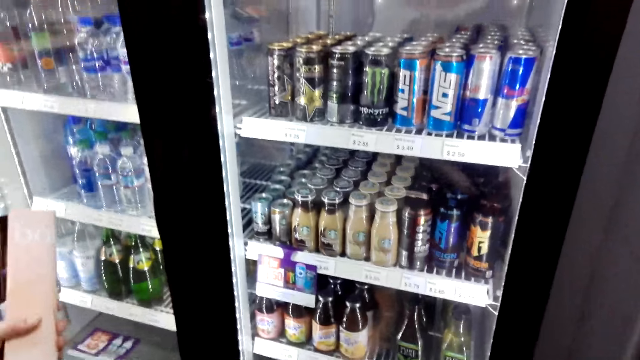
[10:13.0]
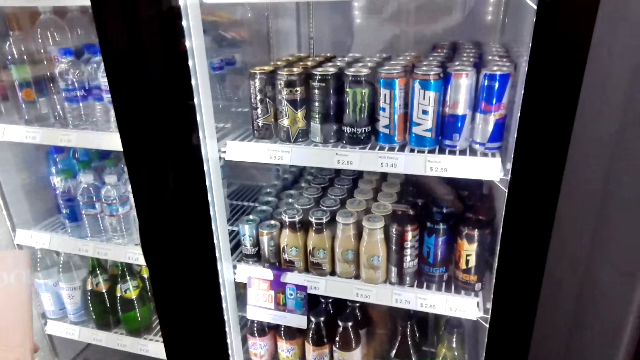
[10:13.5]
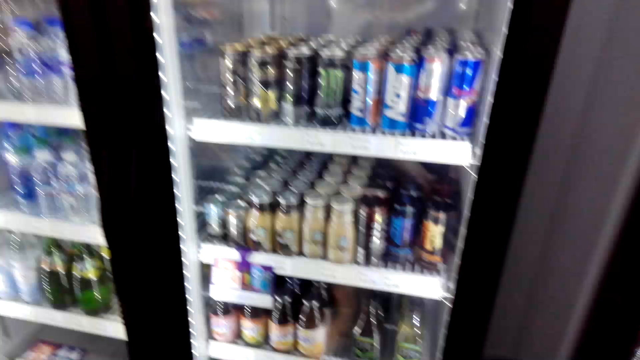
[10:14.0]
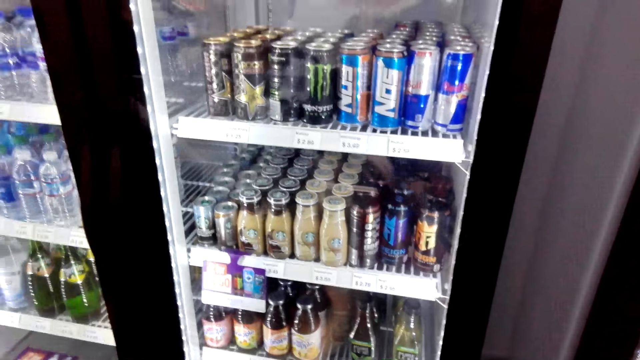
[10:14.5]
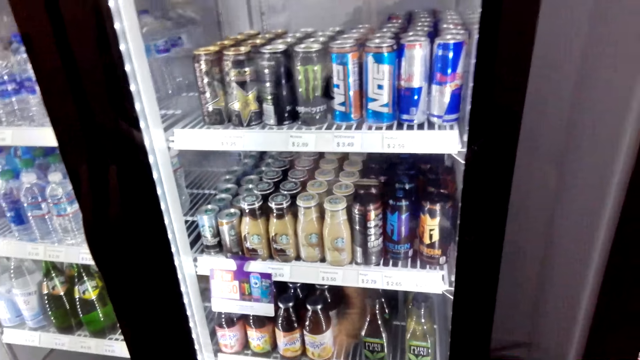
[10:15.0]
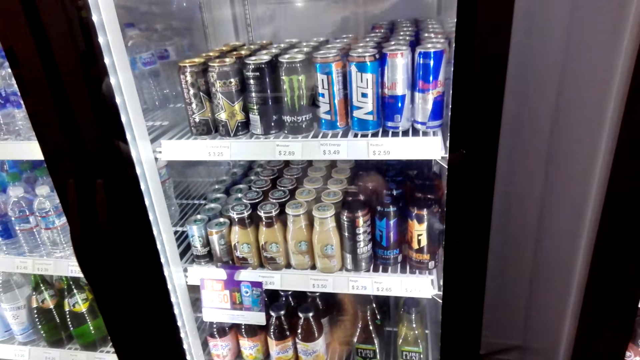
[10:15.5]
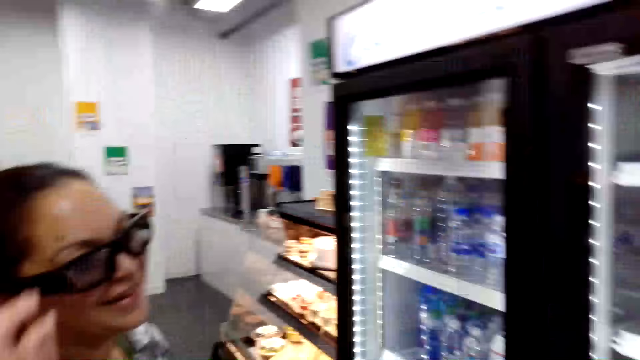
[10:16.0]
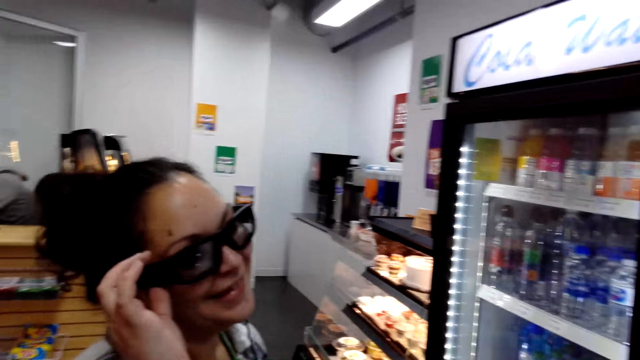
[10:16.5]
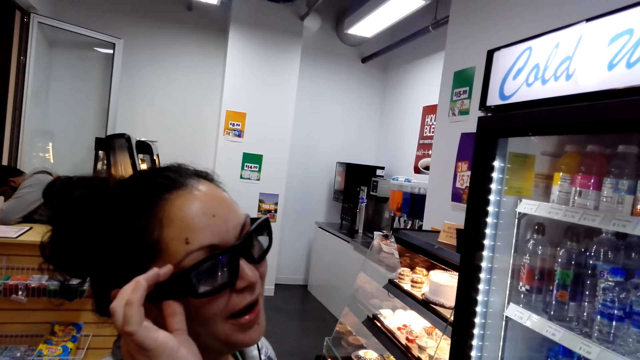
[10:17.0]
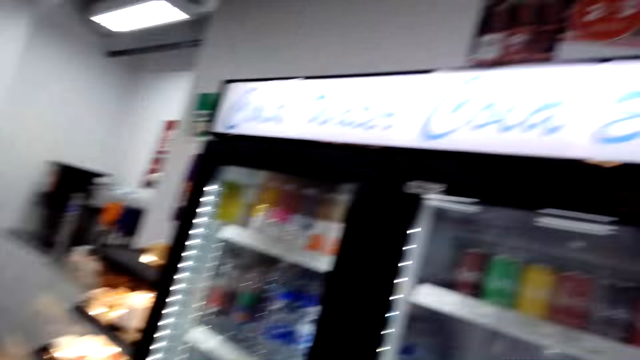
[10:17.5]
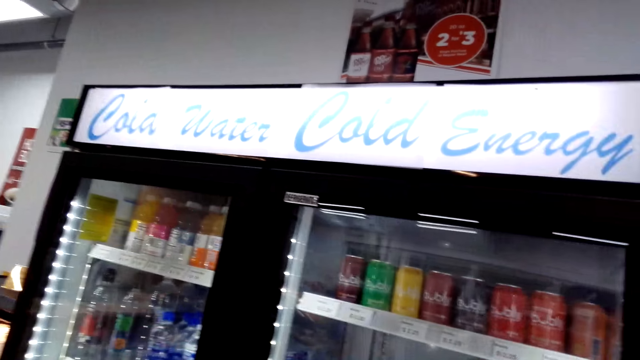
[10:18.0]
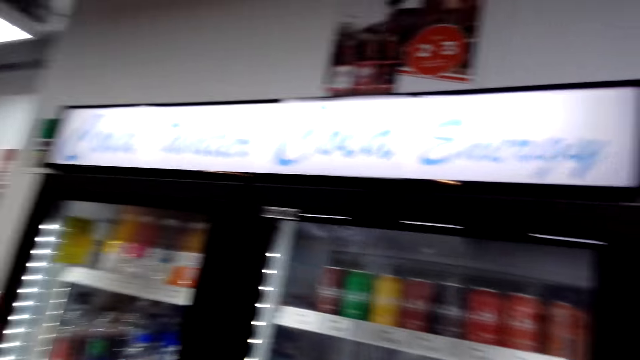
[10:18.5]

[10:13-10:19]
A woman talks with the camera wearer.

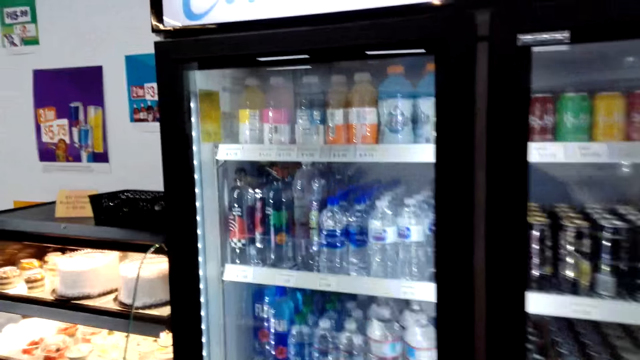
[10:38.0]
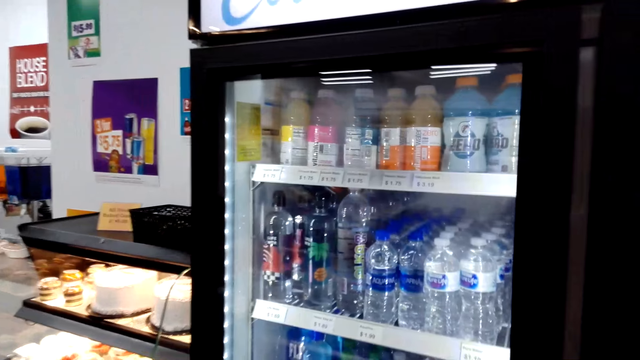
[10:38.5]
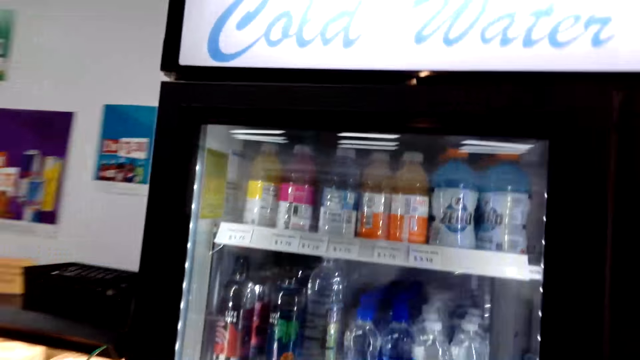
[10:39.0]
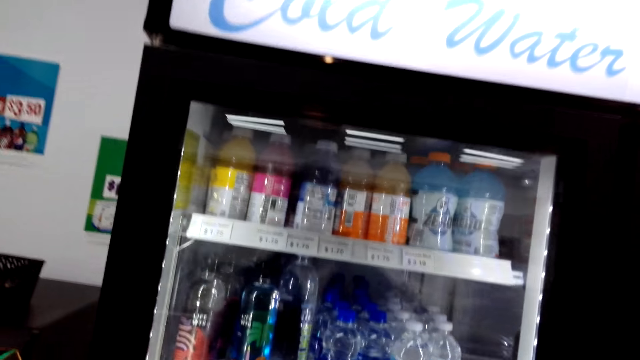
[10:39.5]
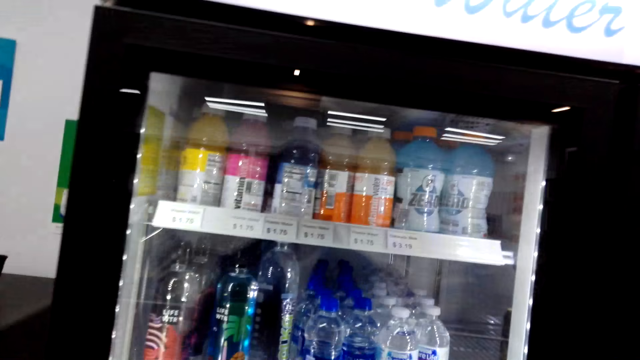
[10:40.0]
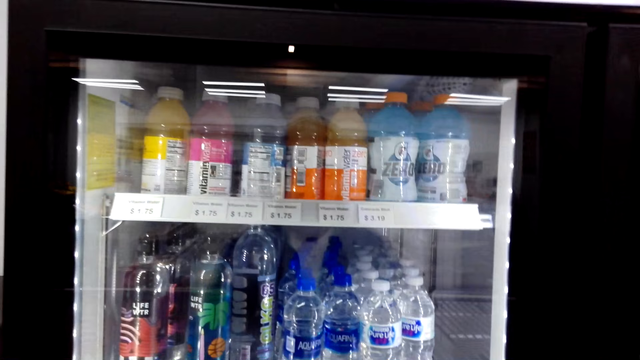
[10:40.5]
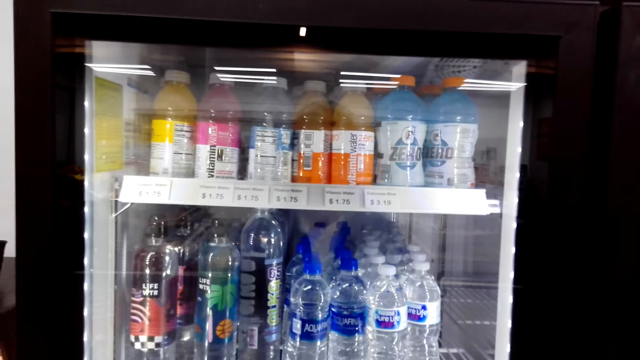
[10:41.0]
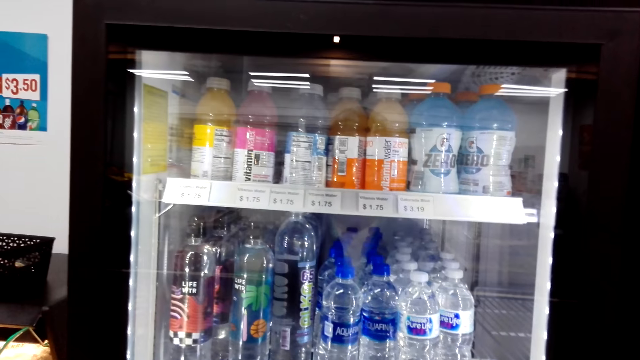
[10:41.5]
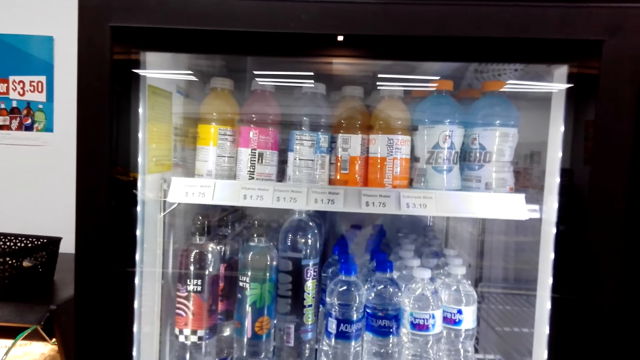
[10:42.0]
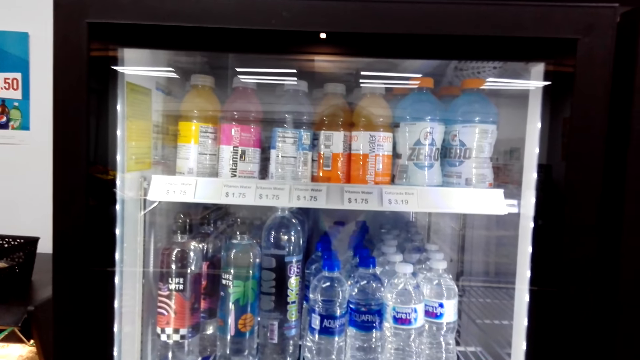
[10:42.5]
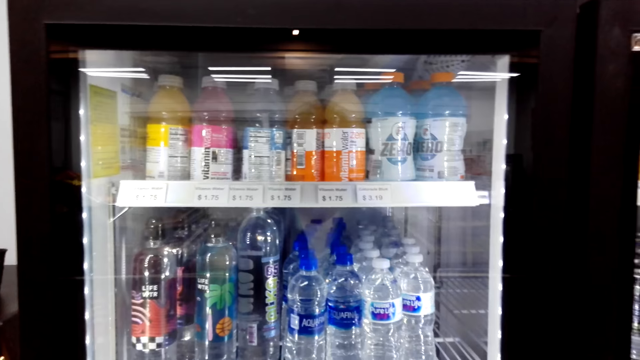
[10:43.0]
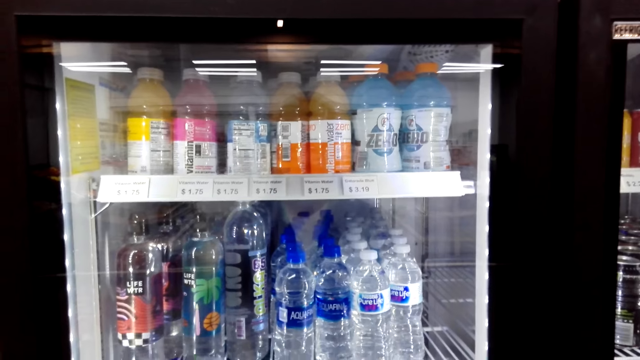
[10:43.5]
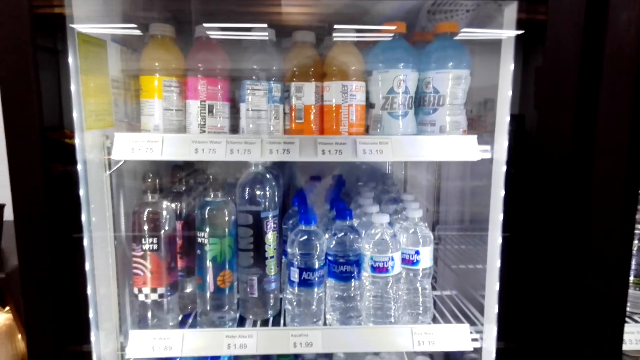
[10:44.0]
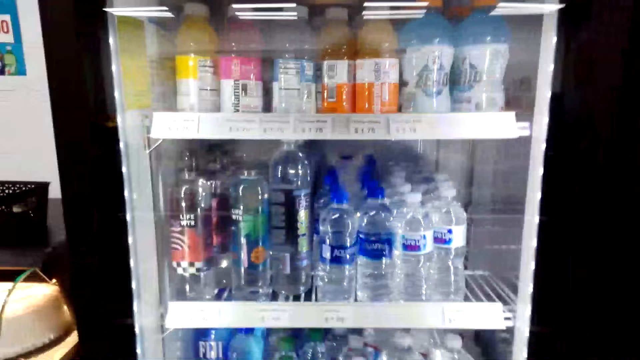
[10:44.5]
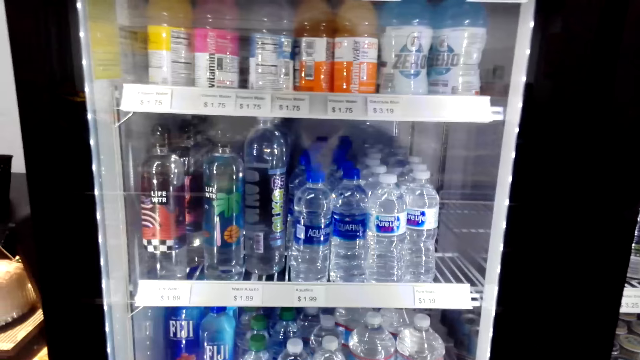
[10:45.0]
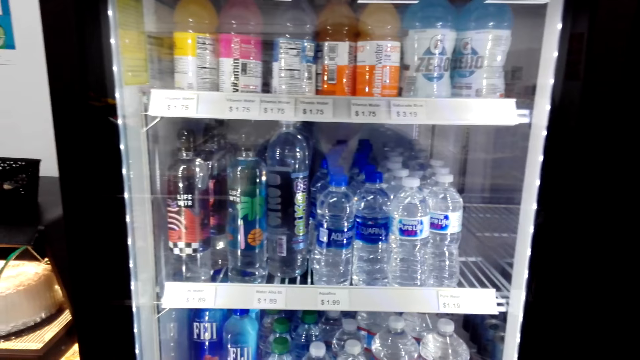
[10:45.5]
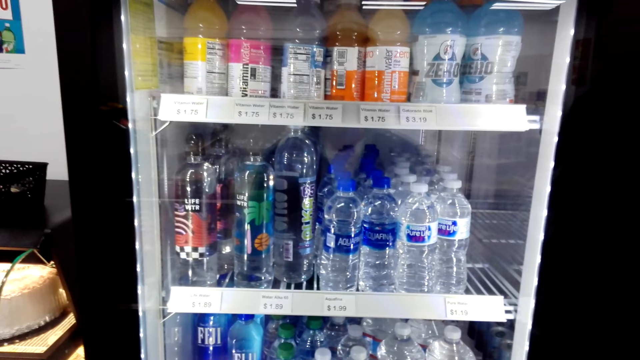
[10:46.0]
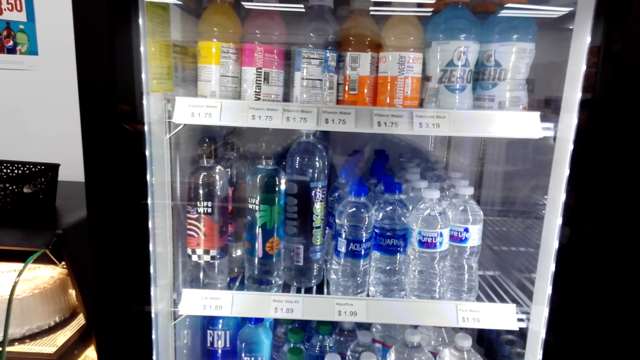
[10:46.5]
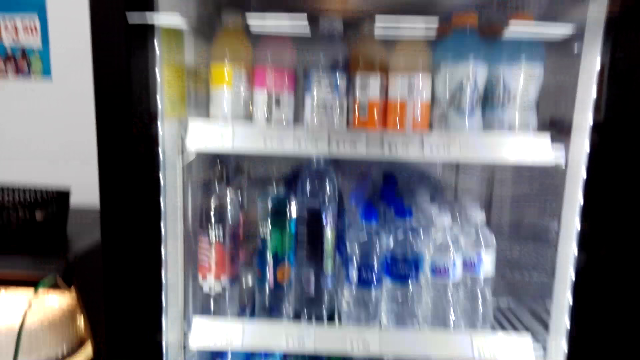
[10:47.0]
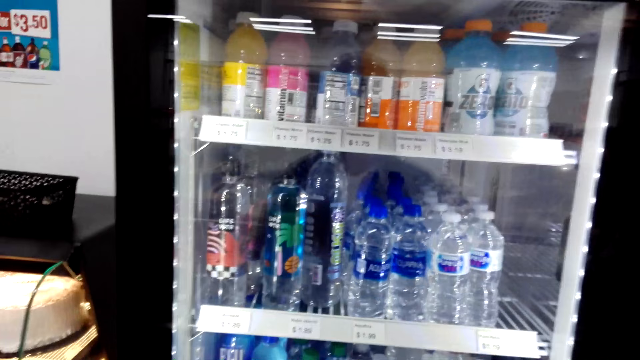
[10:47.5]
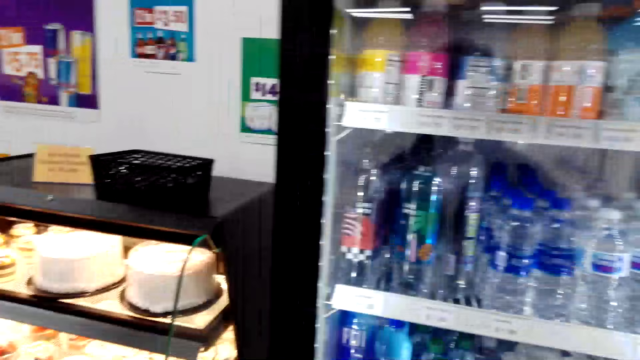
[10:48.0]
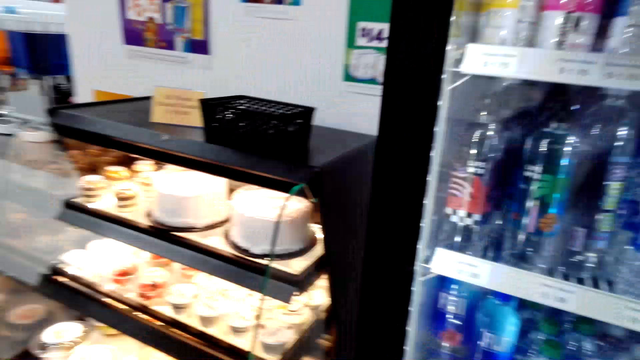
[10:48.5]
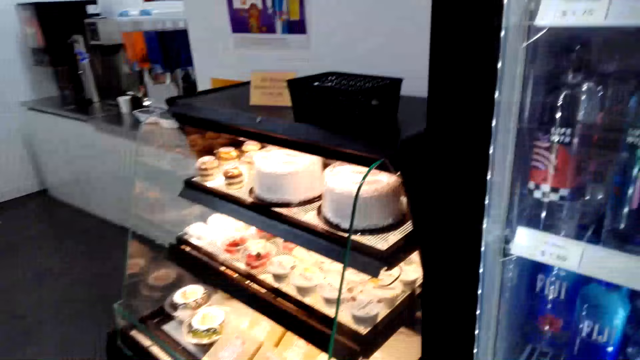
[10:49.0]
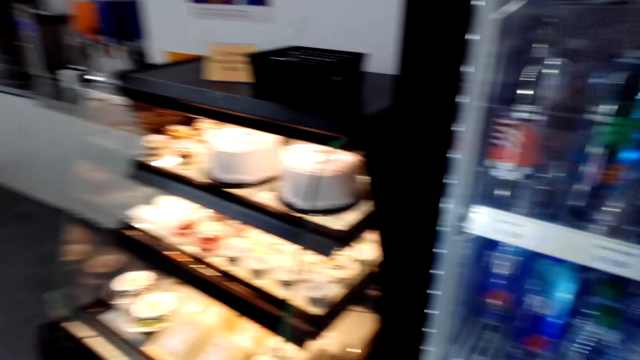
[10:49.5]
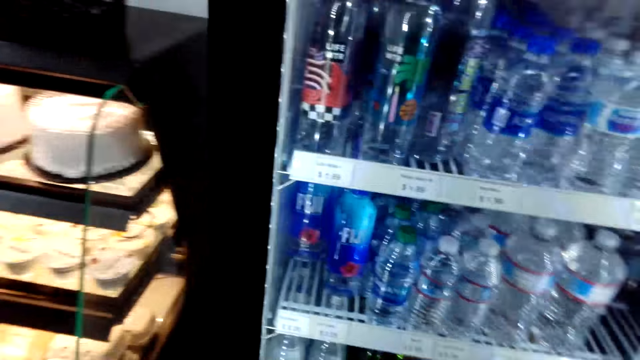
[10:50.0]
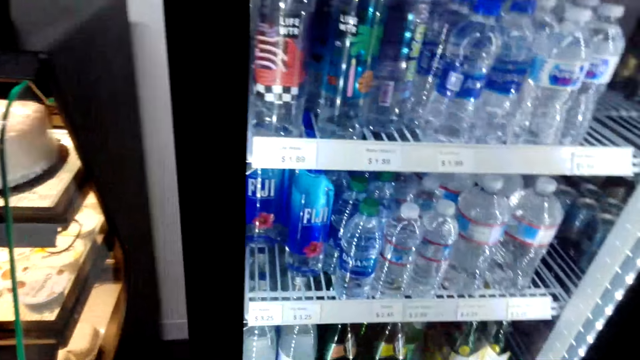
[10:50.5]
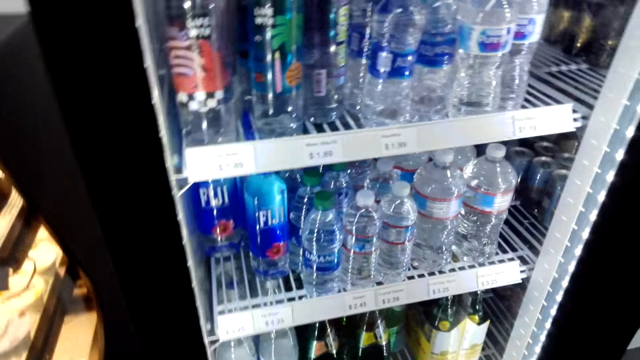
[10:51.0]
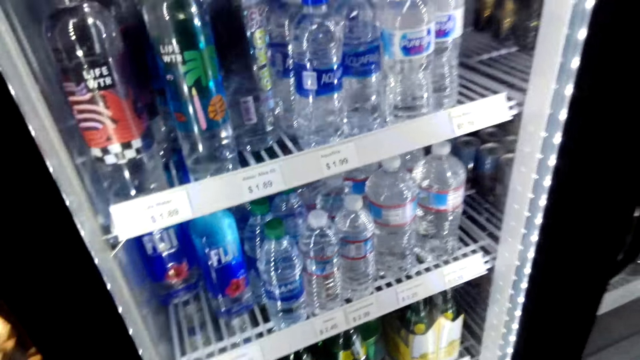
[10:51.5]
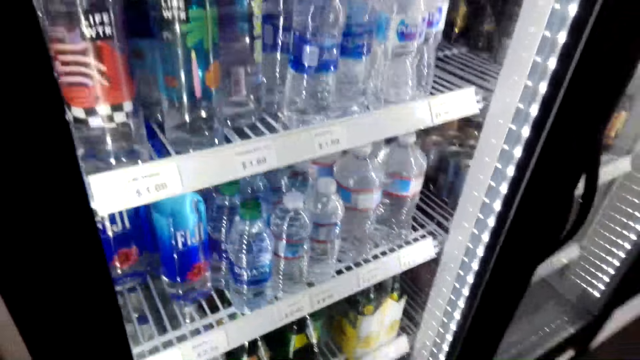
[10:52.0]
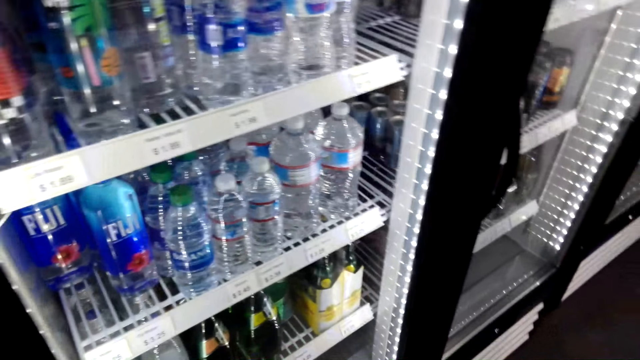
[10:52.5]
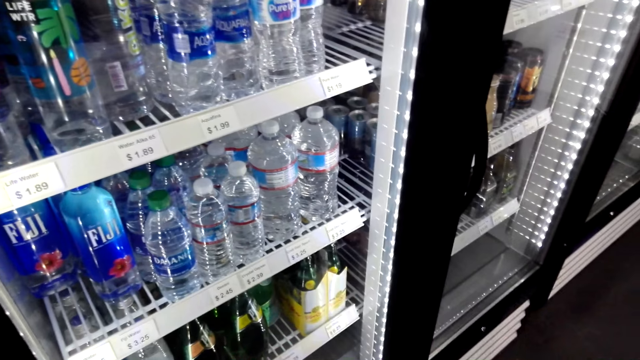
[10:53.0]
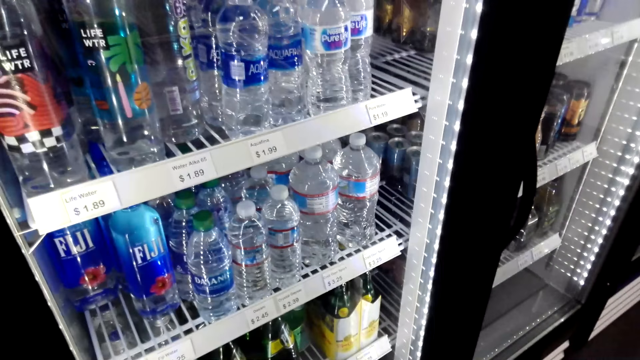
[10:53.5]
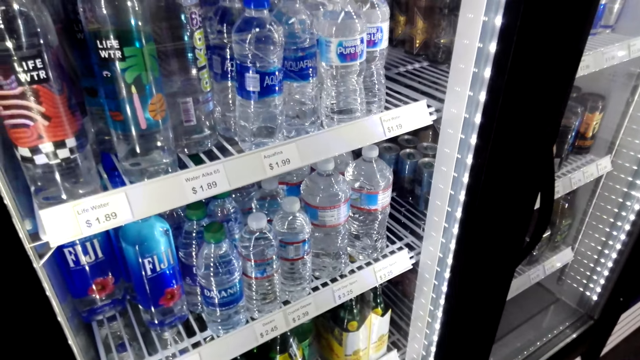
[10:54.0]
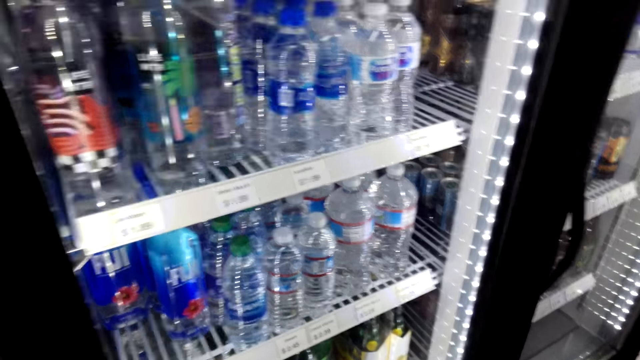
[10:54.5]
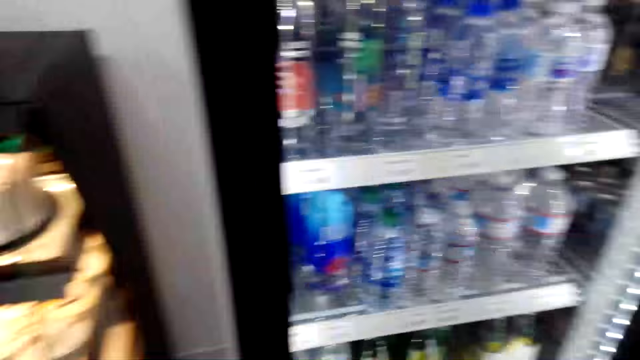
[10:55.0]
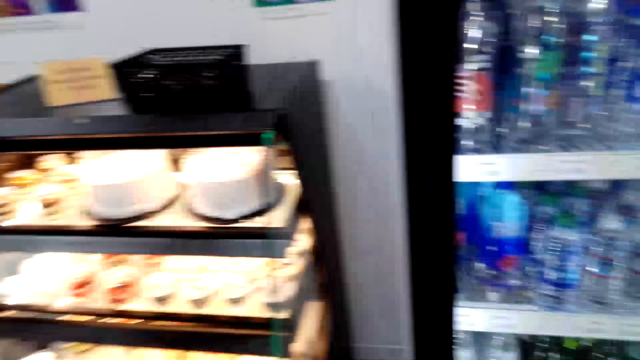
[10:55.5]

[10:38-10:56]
The camera wearer looks into the fridge with a woman. They look at the fridge.
